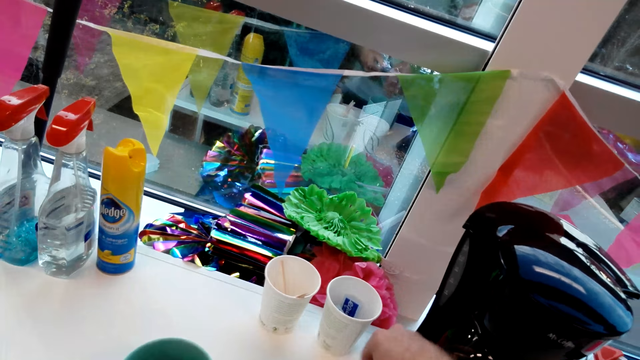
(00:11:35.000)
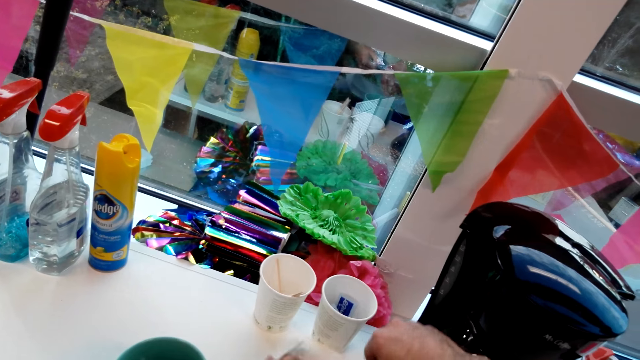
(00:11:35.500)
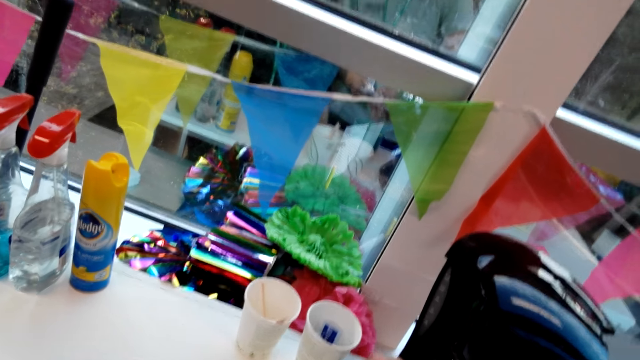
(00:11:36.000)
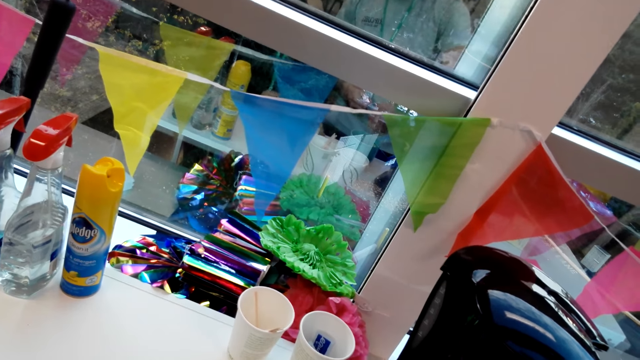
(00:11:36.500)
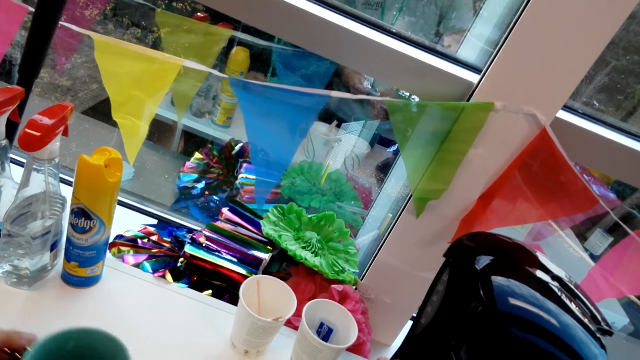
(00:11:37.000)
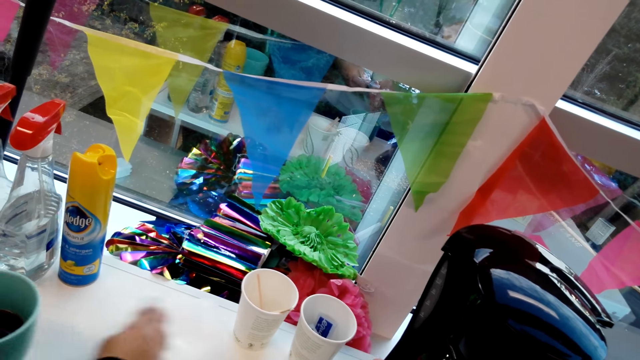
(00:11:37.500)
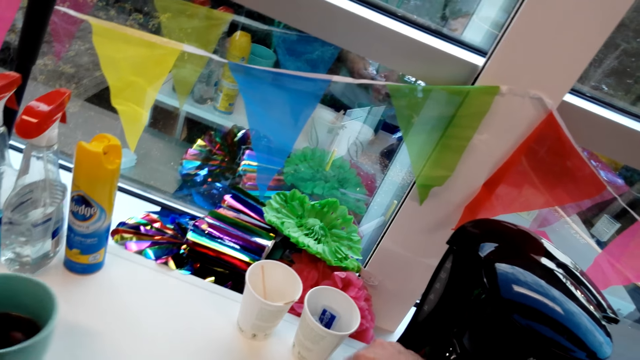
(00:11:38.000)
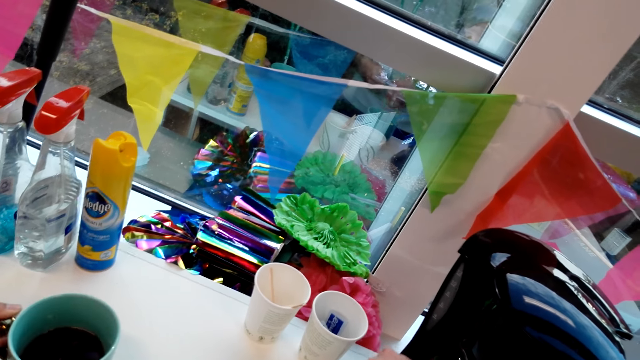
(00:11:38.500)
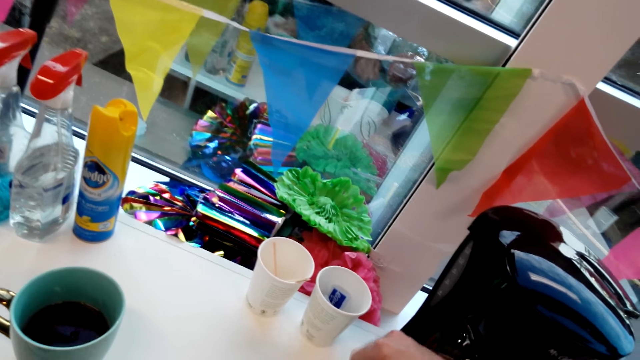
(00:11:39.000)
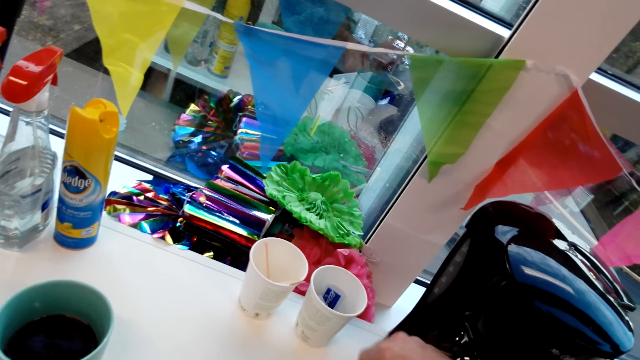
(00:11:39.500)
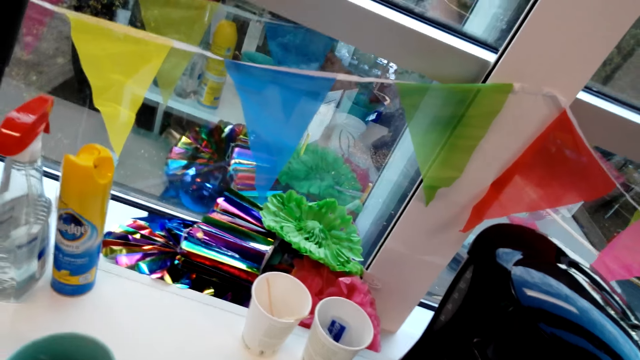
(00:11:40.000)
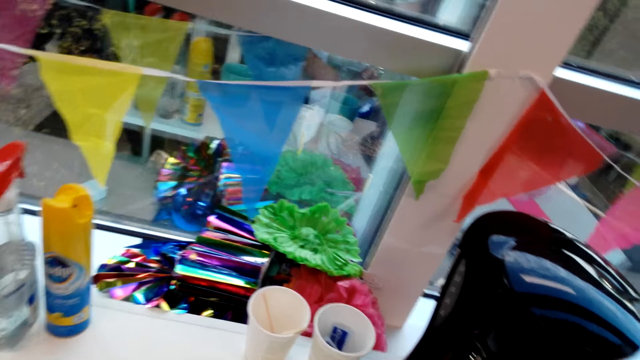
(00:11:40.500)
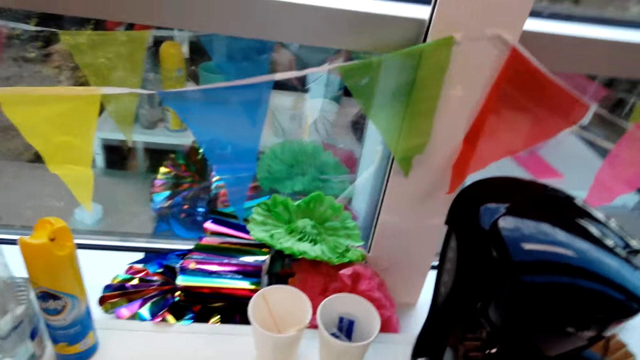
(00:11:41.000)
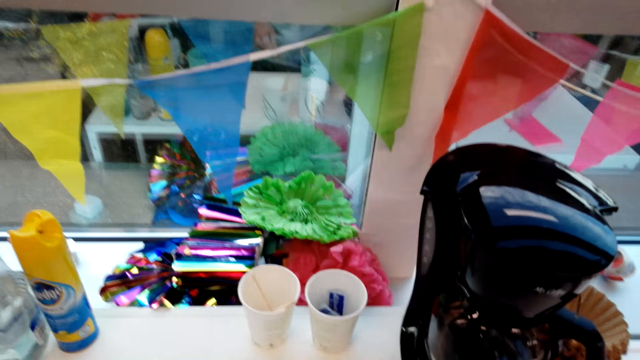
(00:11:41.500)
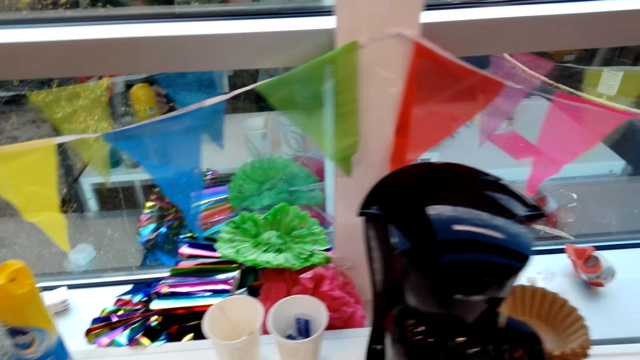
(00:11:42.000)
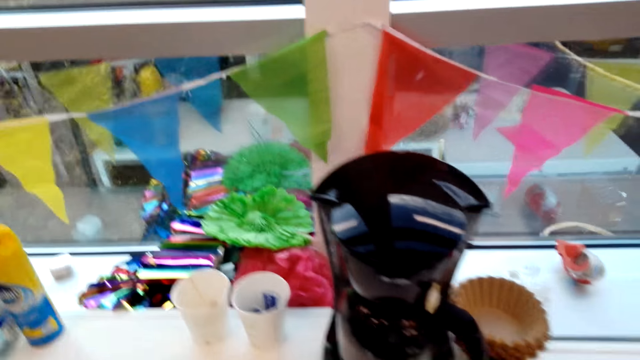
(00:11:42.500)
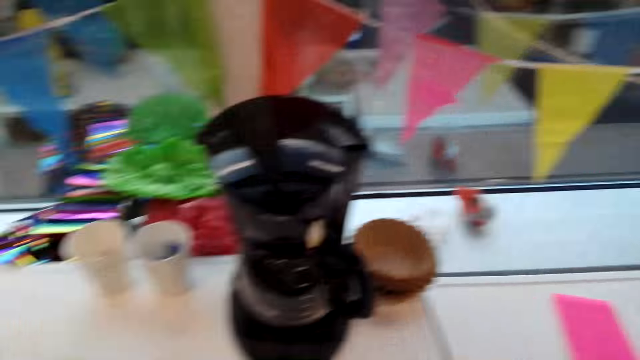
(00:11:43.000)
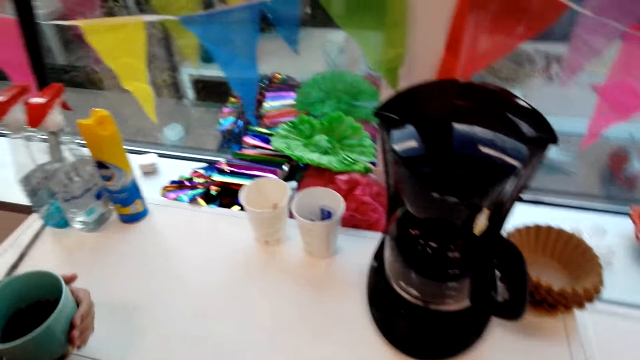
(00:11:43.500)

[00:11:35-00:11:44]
A woman wipes the table. The camera wearer stares around.

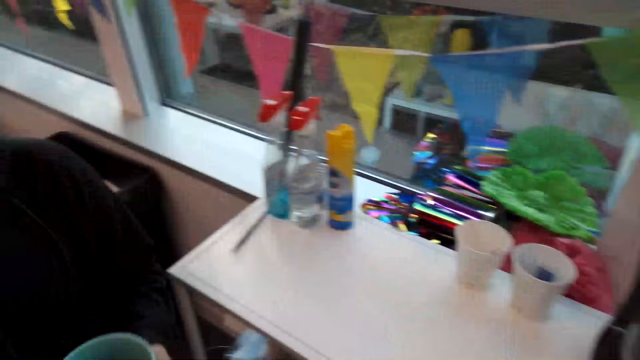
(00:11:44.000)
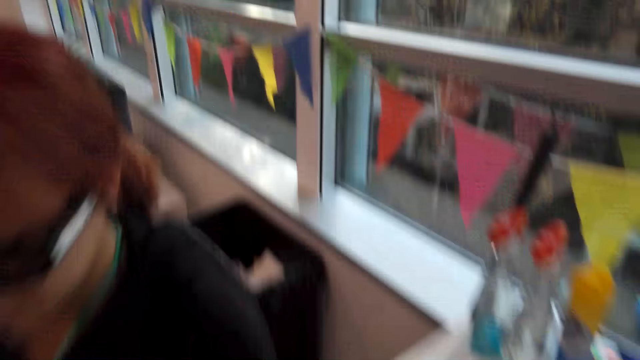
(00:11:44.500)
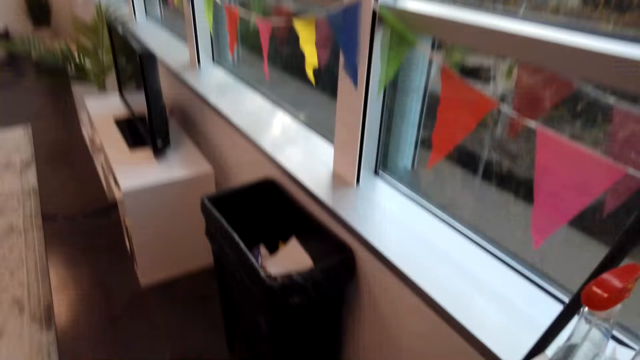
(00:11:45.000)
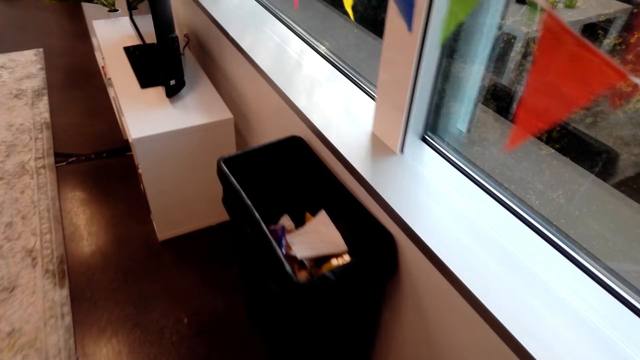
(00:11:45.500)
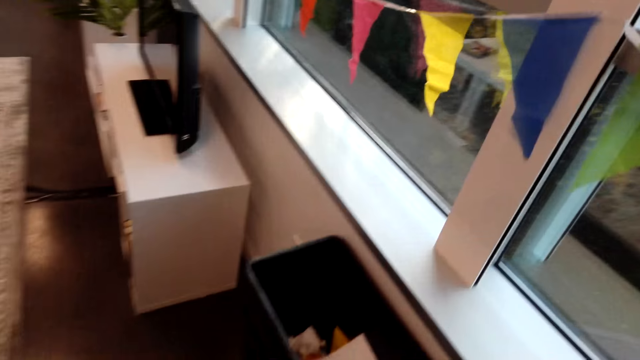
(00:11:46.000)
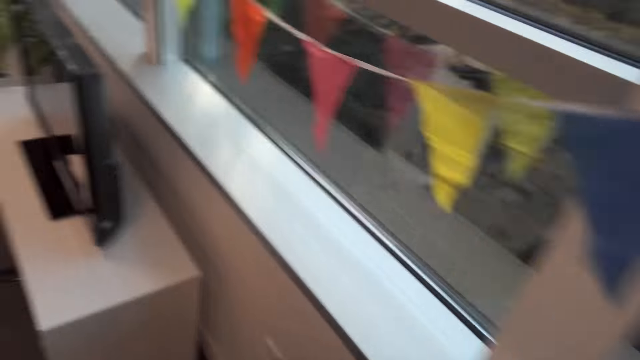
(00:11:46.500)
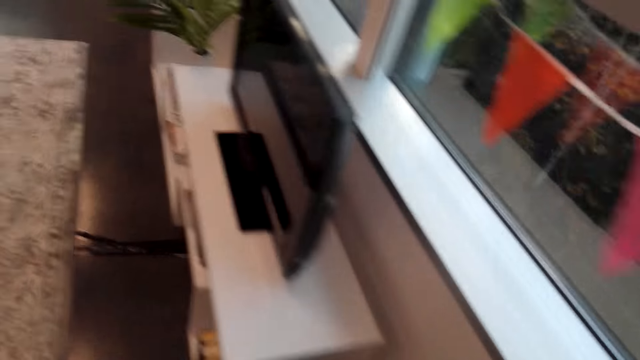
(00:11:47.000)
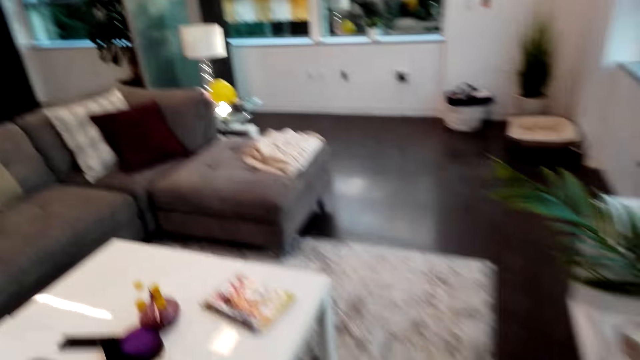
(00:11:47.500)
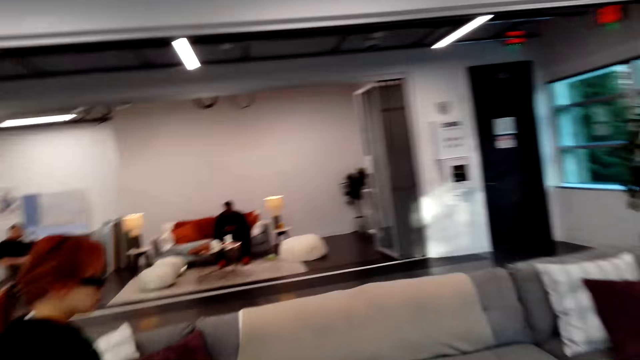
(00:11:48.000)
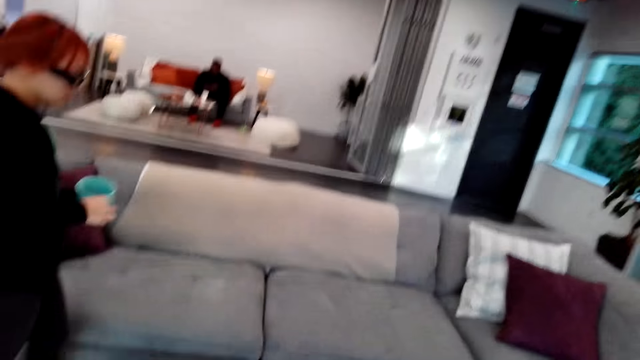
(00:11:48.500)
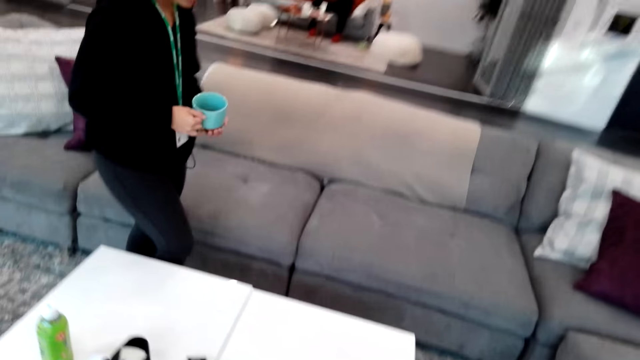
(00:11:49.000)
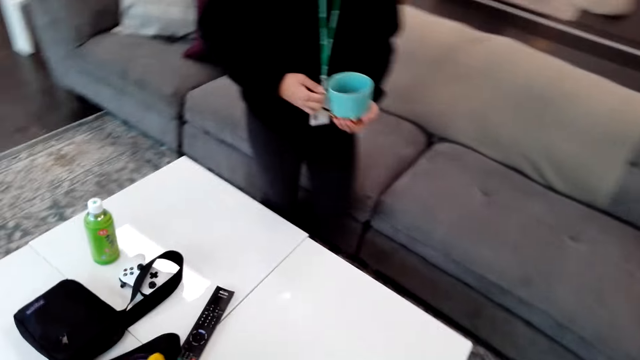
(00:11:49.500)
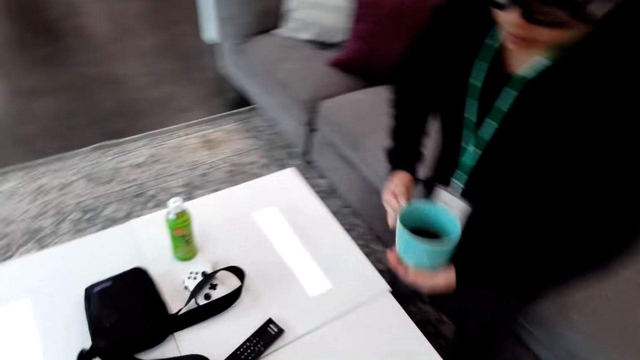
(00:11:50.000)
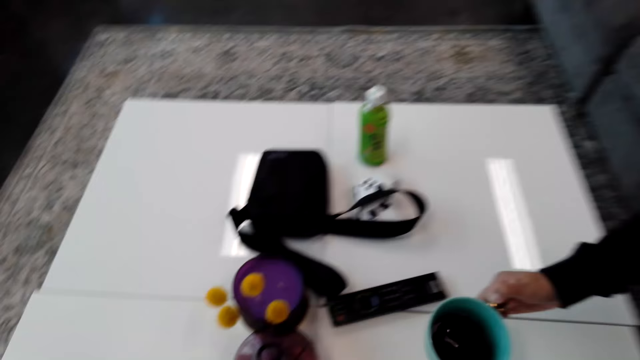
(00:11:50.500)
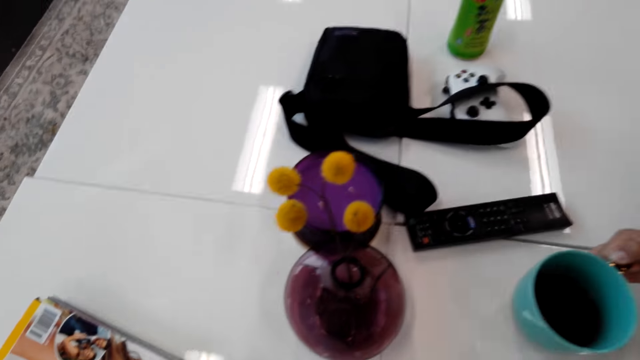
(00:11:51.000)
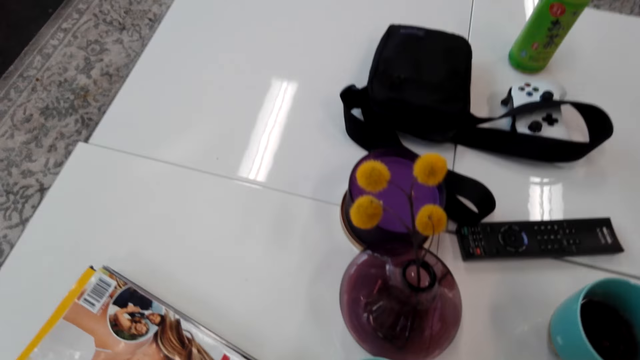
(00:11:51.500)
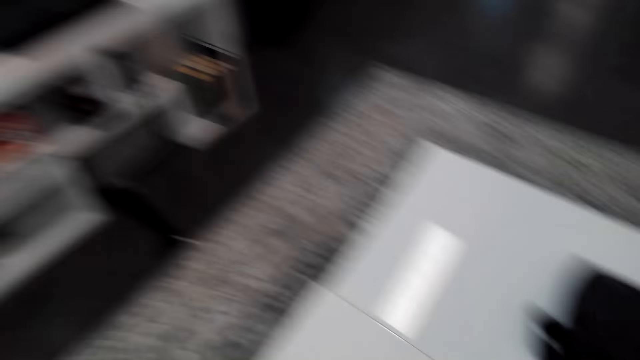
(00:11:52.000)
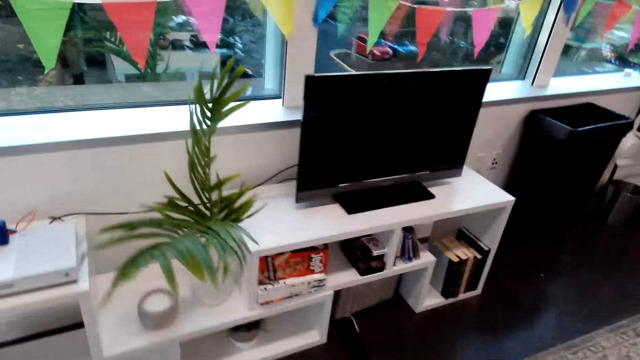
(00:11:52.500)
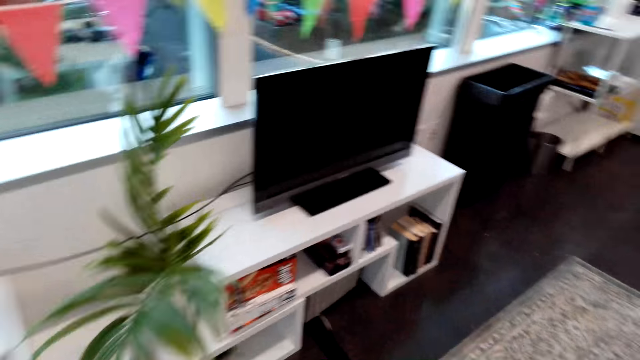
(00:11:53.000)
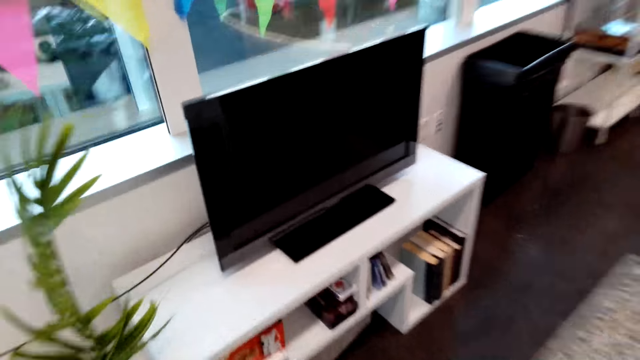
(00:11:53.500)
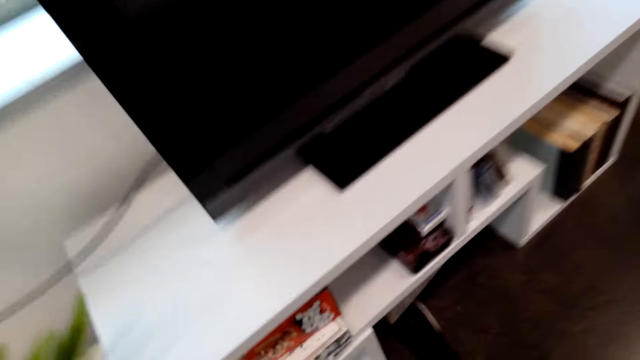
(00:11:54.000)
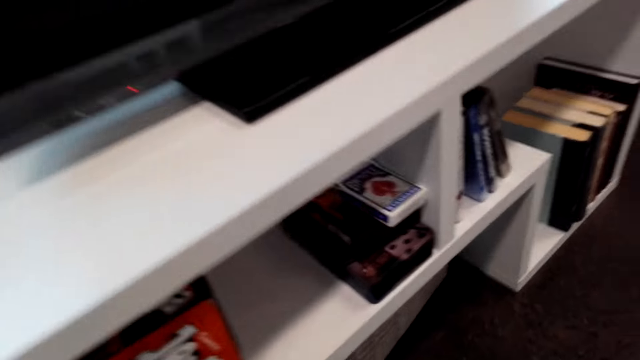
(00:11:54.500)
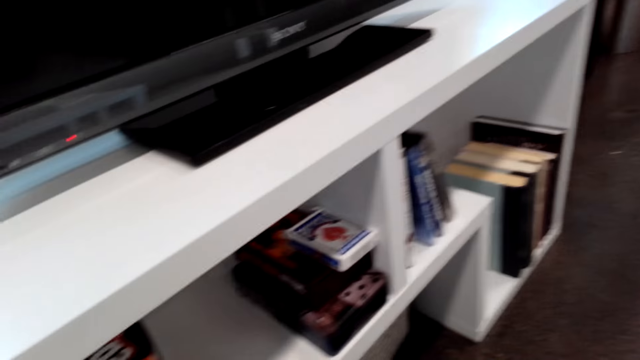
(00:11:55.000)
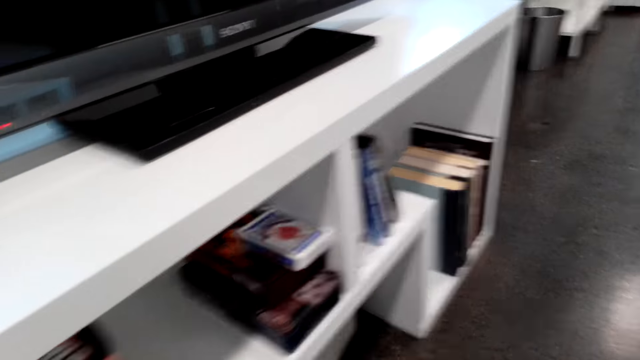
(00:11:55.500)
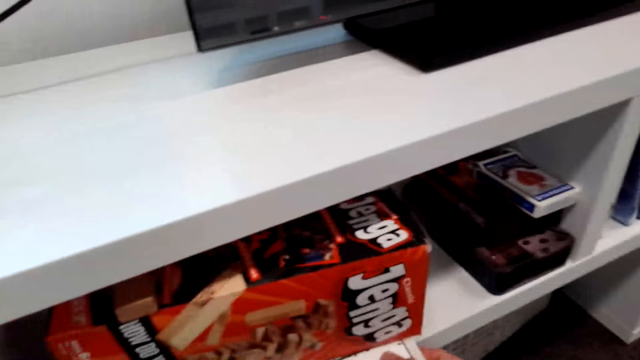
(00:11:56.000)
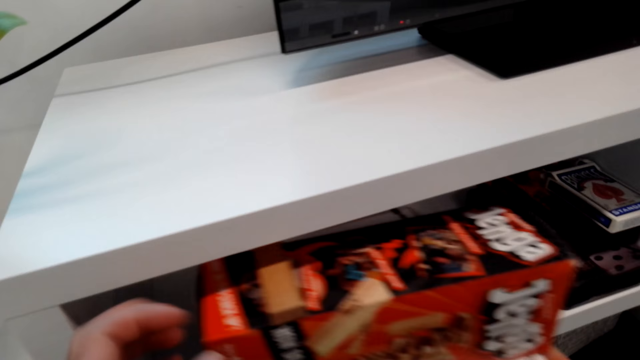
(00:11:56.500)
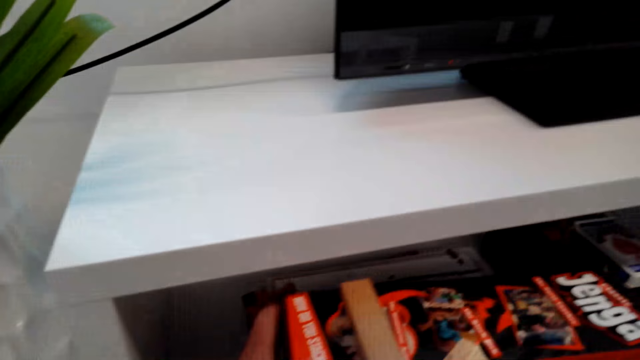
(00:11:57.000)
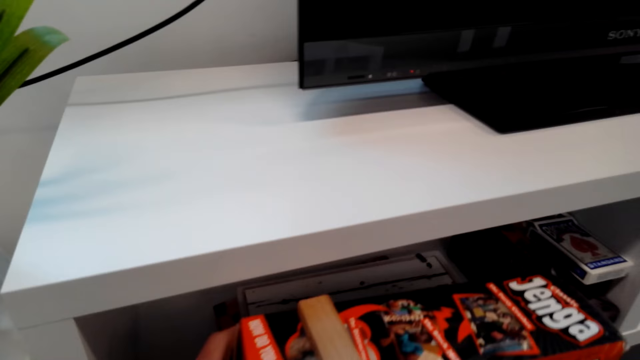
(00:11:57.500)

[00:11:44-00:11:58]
The camera wearer interacts with a woman. They turn around and walk around the room. They walk around the room again. The woman walks around. The camera wearer looks around. The woman places the cup on the table. The camera wearer turns around and walks around the room. They pick the Jenga box.
